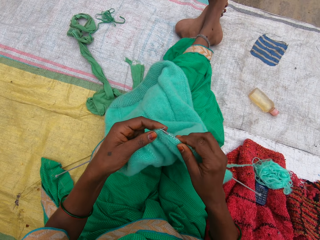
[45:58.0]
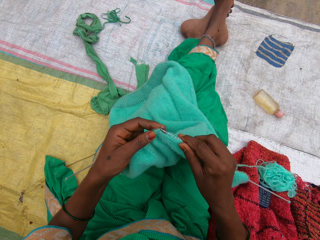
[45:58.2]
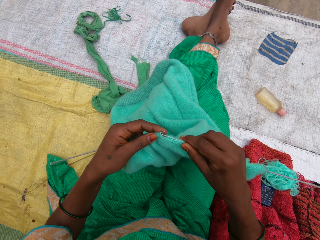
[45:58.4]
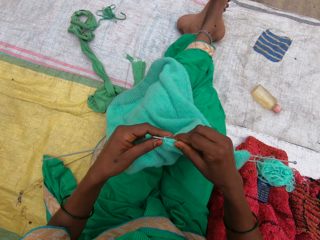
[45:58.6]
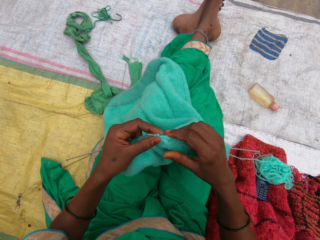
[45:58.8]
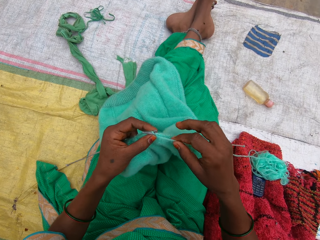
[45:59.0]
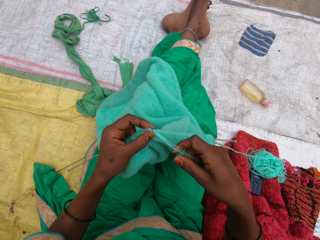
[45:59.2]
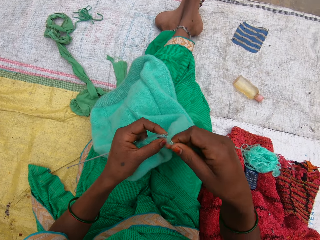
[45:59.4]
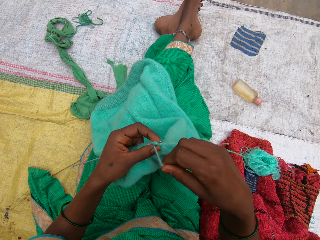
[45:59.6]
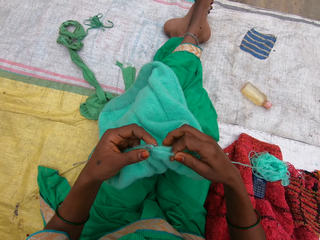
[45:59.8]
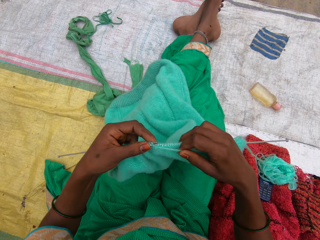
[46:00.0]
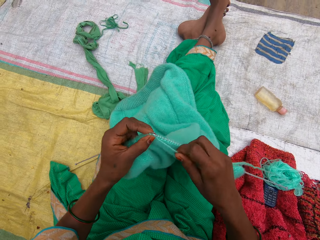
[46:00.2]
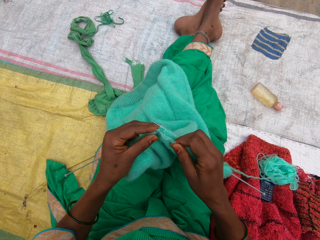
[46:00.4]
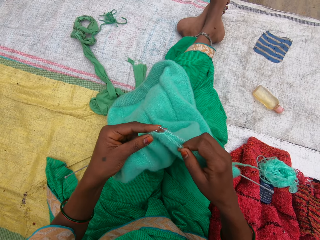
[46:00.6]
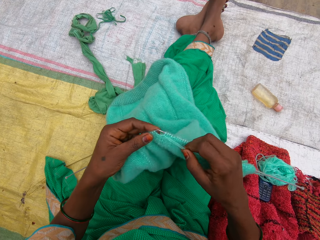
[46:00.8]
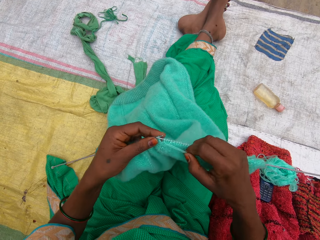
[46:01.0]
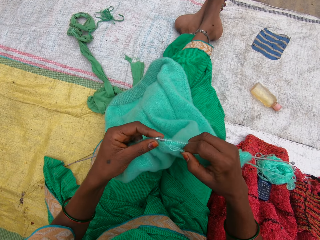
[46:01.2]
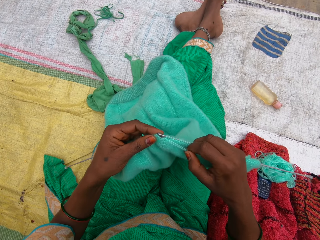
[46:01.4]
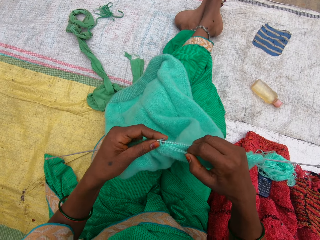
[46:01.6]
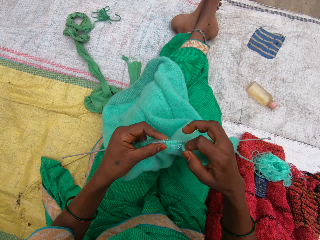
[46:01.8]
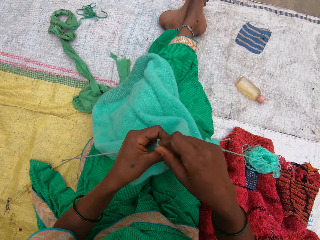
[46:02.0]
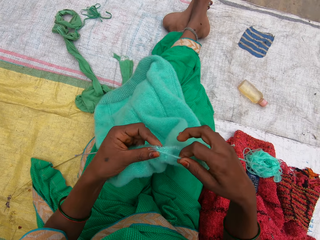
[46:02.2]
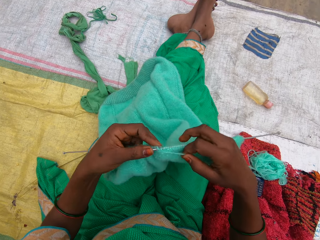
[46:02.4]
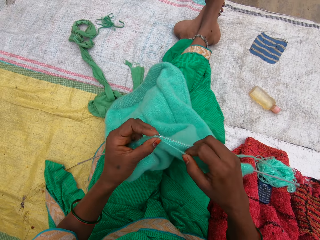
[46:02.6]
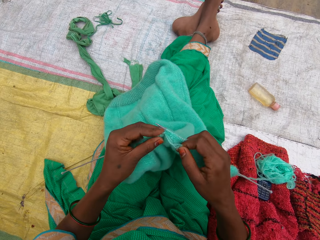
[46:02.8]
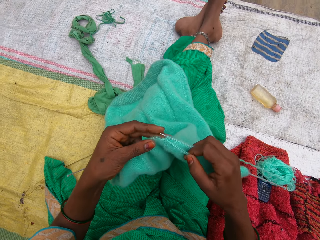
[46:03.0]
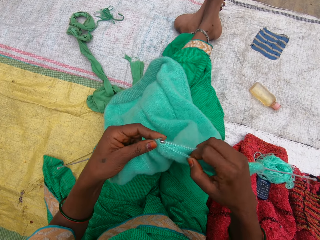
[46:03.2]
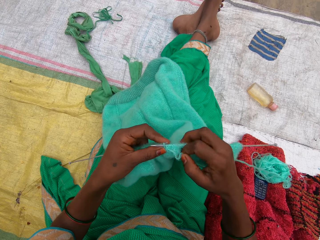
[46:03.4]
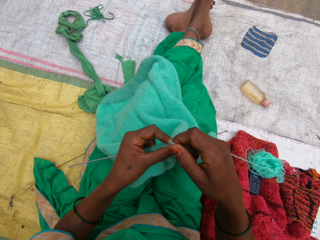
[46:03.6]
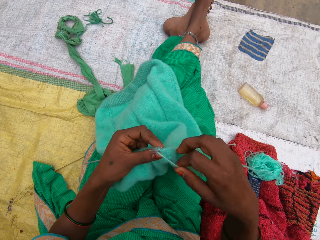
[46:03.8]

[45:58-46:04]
The camera wearer knits the garment.

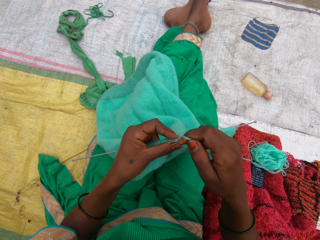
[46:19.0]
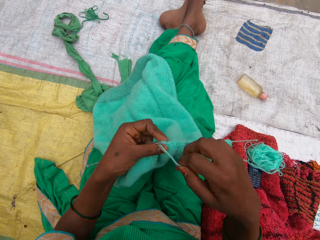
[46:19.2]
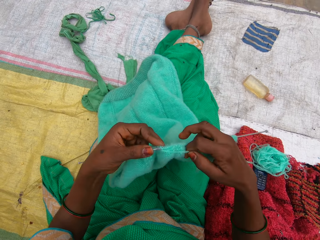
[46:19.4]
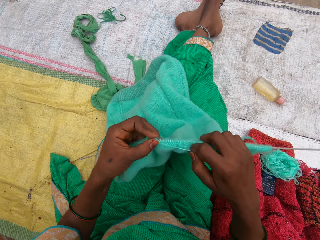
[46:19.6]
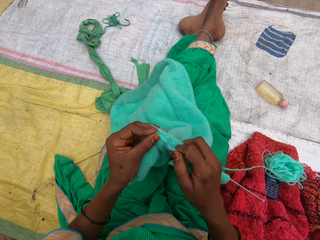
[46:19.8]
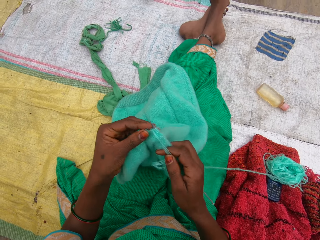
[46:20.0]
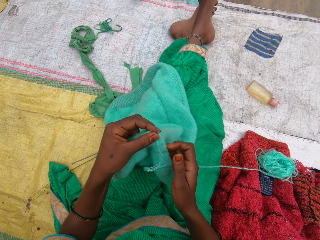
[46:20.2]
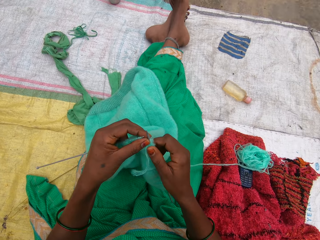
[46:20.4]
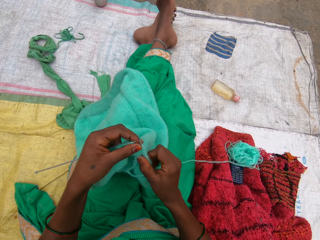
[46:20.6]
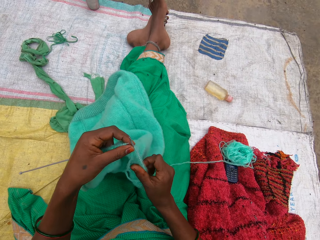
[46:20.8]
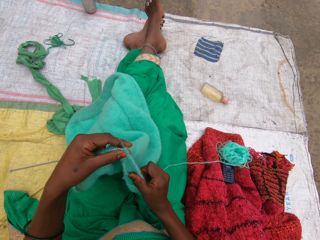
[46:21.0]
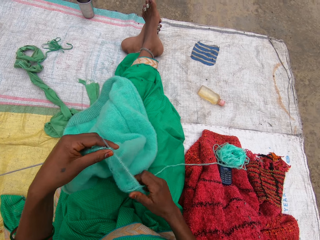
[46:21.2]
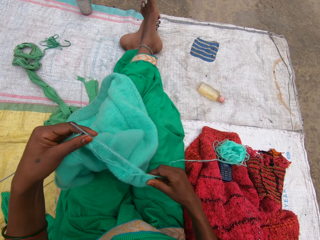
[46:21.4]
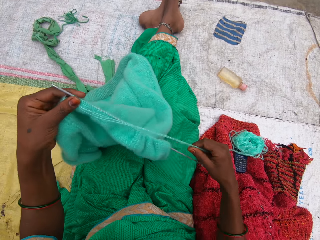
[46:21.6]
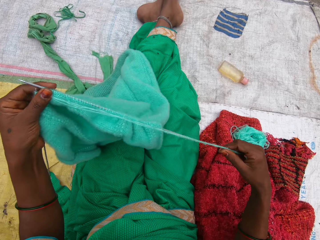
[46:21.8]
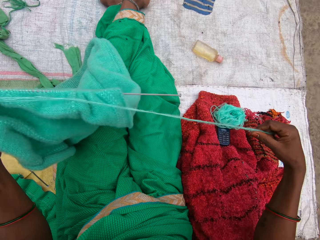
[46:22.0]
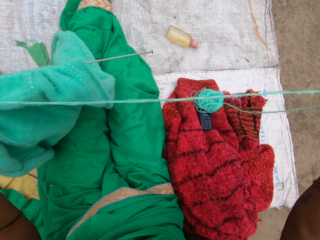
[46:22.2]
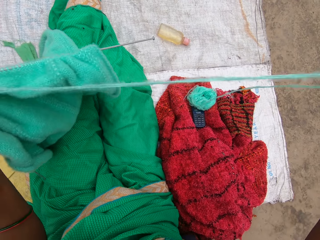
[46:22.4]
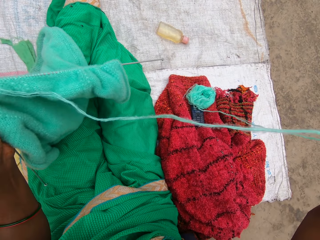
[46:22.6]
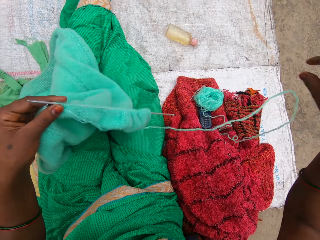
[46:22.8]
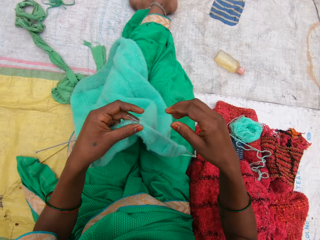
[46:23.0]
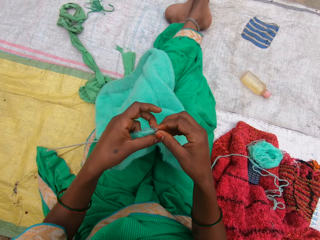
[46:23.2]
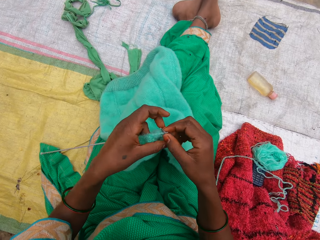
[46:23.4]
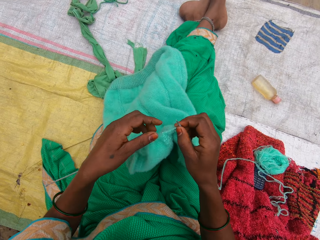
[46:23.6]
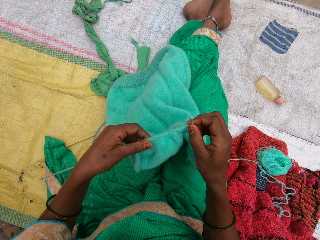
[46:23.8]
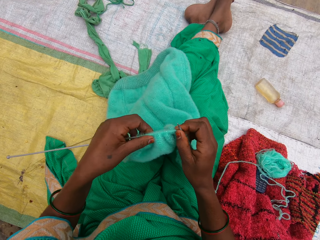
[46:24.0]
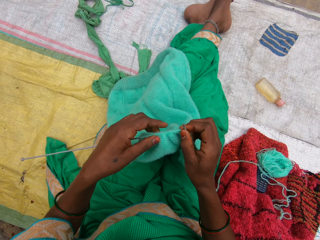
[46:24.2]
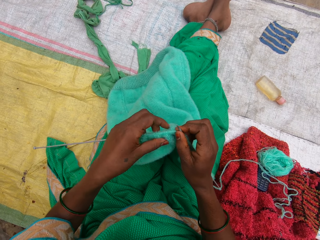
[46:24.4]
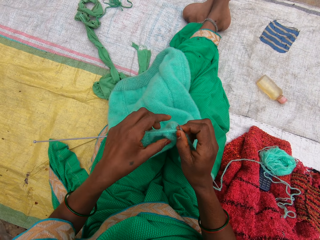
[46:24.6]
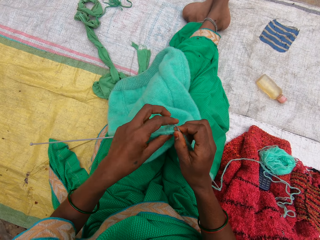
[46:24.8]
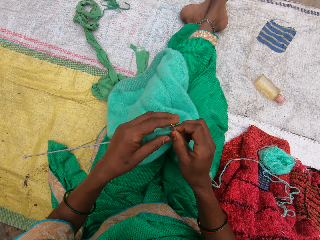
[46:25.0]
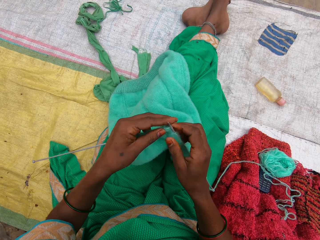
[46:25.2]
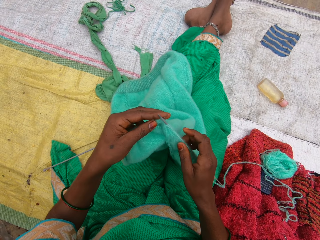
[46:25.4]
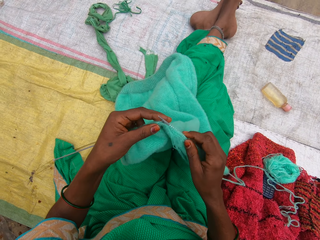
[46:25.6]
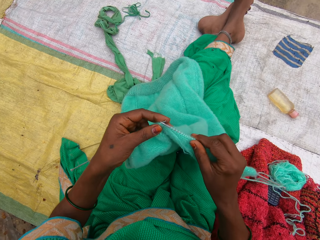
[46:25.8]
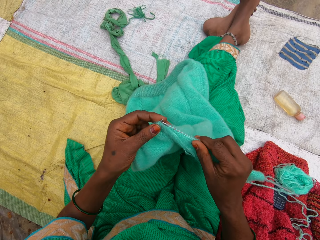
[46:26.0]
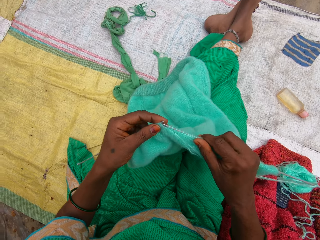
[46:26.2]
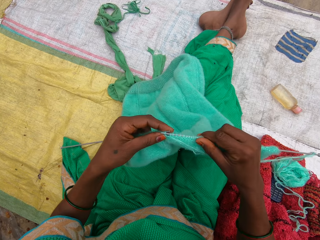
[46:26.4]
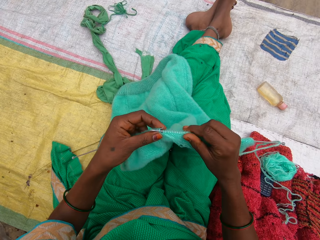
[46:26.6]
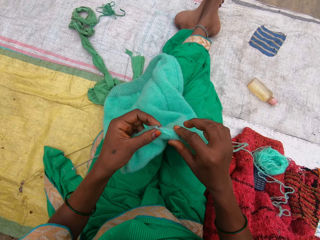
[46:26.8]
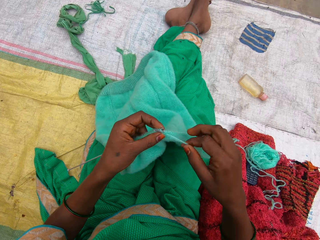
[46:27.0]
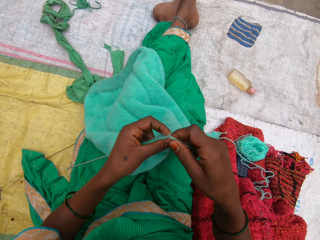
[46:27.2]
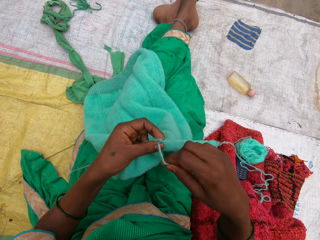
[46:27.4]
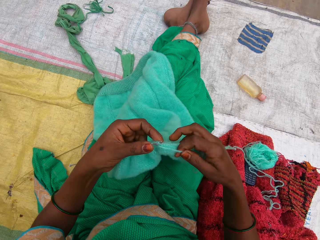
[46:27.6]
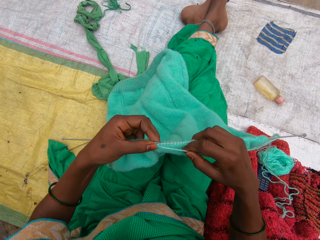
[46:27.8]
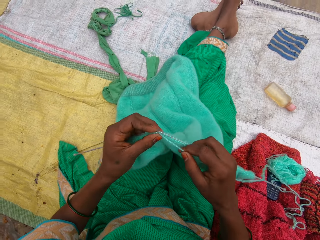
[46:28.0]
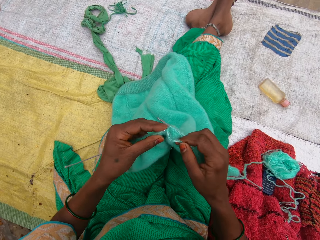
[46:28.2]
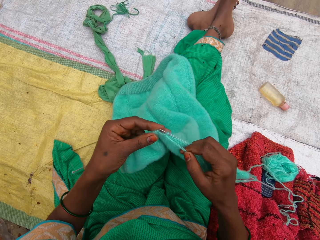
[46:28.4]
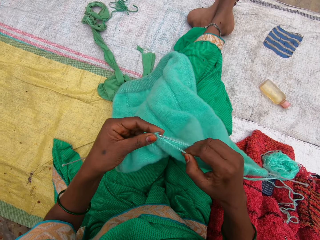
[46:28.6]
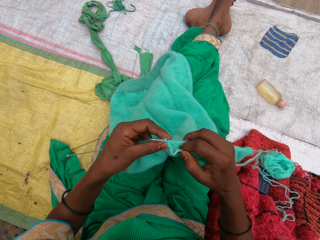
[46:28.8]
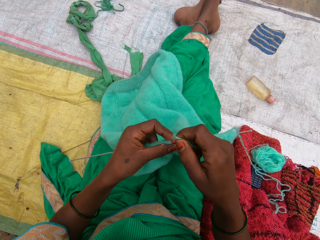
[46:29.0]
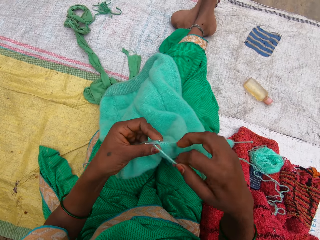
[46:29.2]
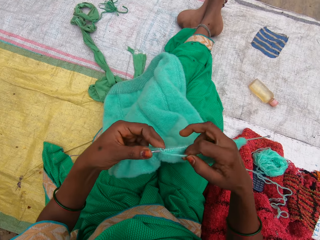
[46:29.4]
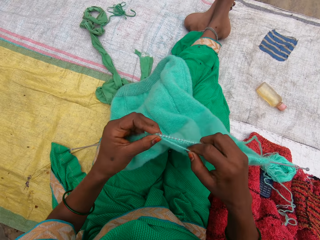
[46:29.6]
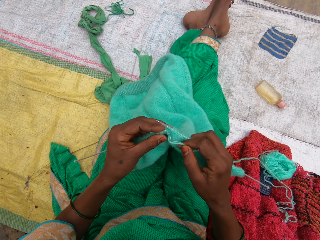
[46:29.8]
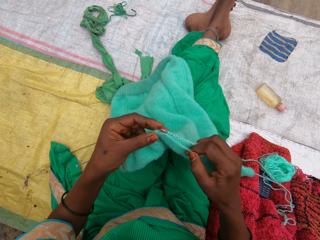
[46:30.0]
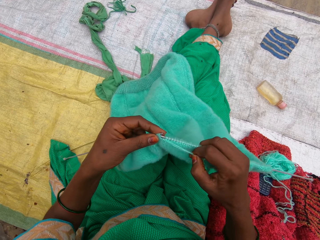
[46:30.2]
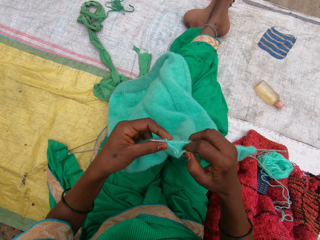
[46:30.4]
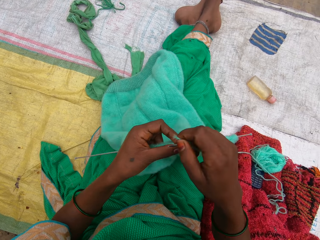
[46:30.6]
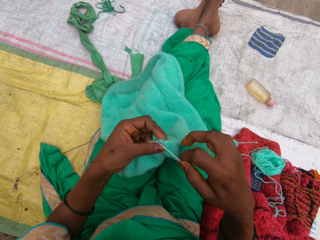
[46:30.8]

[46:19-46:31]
The camera wearer pulls the garment on the knitting needle. She adjusts the yarn with her right hand. She pulls the yarn thread. She knits the yarn with needles. She holds the garment. She pulls the garment on the knitting needle. She knits the garment.

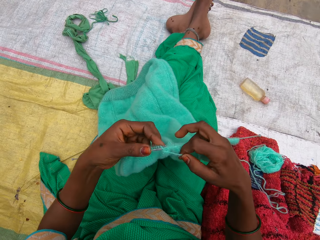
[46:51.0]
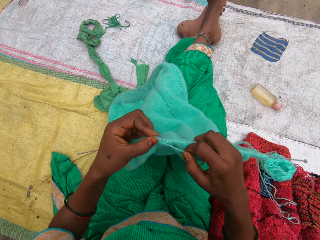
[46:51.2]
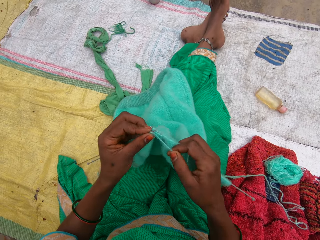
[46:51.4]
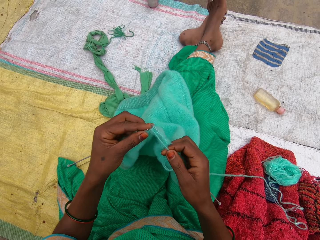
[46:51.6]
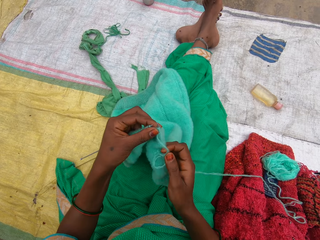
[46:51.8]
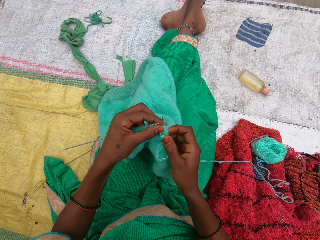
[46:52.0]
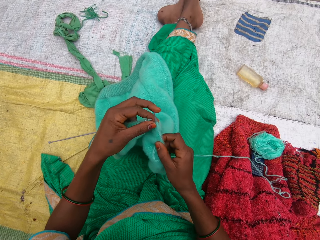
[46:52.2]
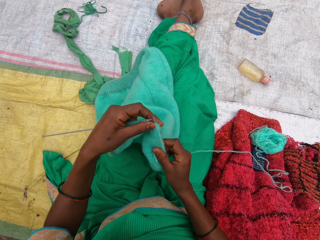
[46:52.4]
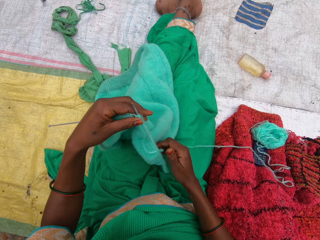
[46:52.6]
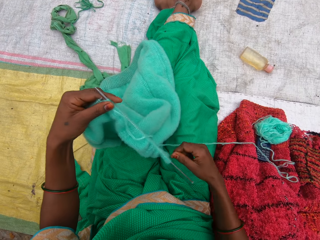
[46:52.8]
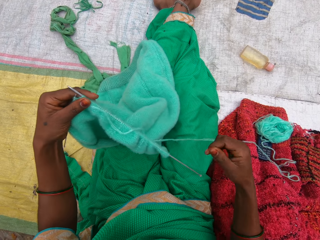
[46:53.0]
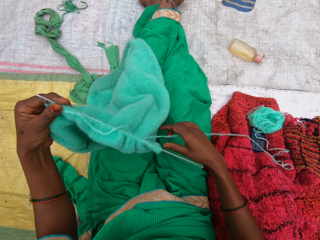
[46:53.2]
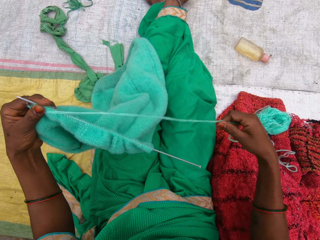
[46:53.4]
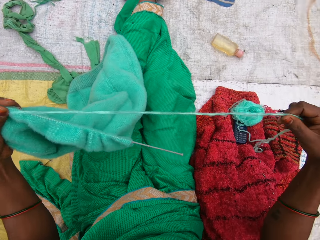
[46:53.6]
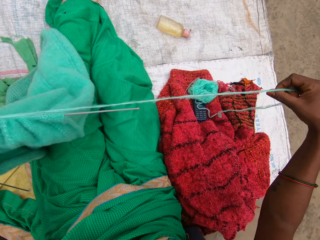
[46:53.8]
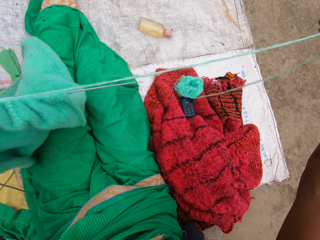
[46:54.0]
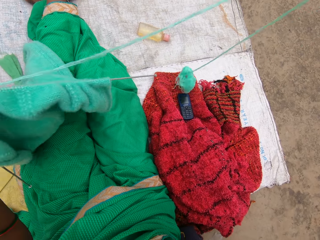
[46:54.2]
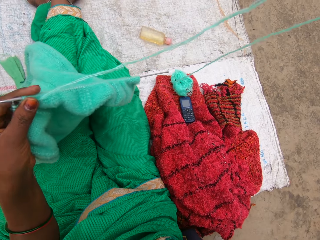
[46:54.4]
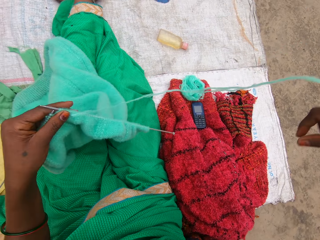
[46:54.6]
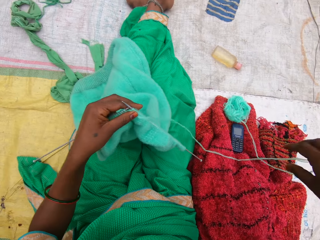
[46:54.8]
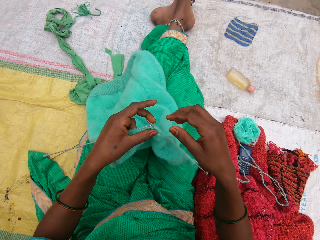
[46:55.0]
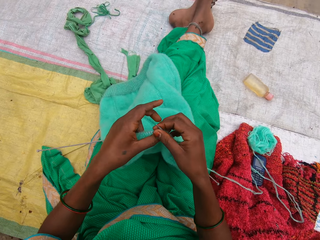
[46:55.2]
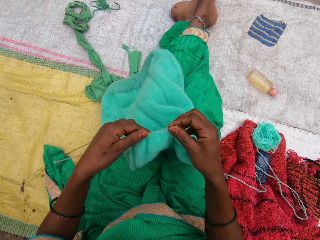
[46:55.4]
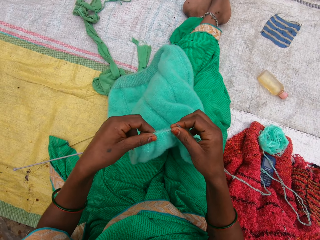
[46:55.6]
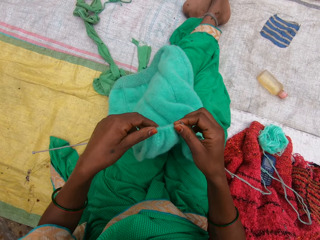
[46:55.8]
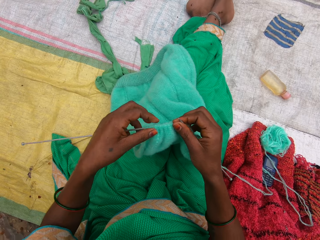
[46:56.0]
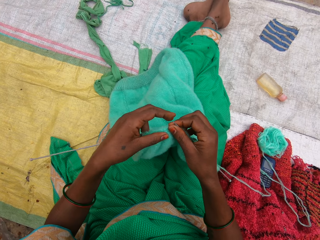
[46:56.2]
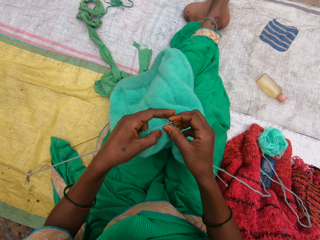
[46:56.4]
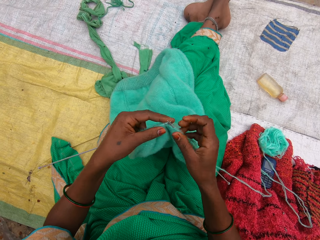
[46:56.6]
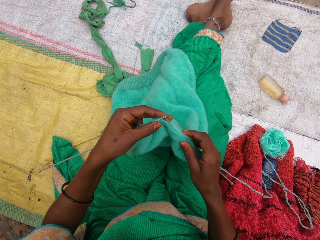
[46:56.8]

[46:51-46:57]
The camera wearer pulls the garment on the knitting needle. She adjusts the yarn with her right hand. She pulls the yarn thread. She knits the yarn with needles. She pulls the garment on the knitting needle.
